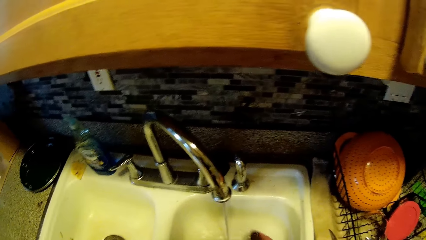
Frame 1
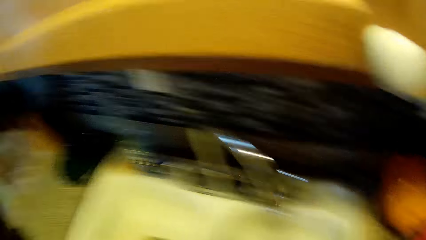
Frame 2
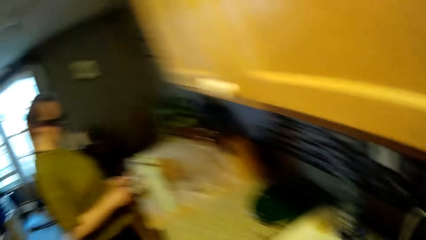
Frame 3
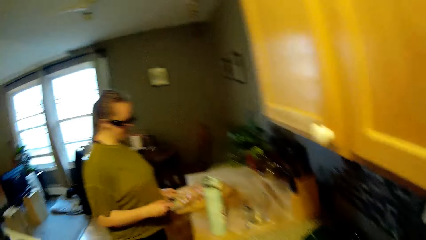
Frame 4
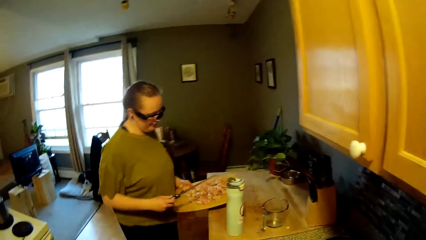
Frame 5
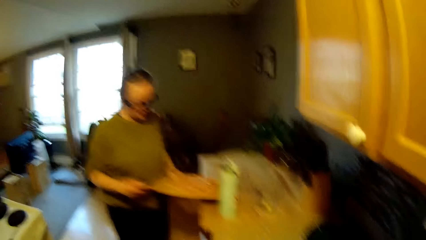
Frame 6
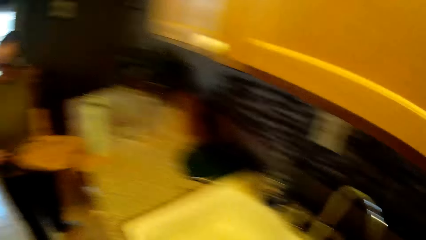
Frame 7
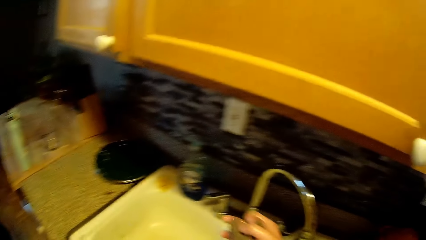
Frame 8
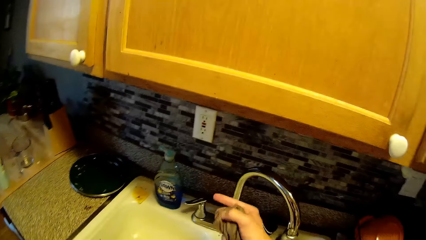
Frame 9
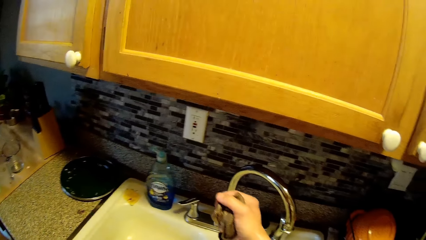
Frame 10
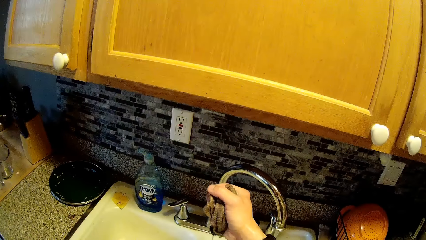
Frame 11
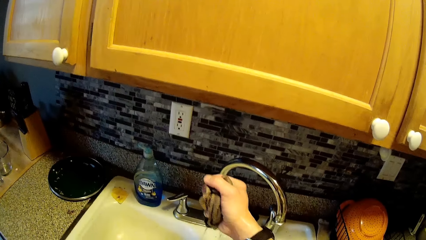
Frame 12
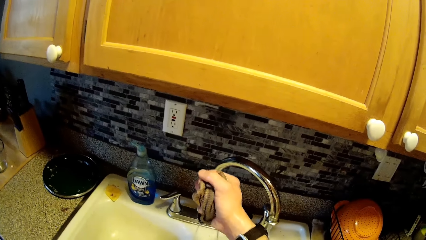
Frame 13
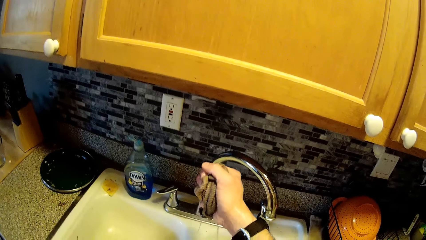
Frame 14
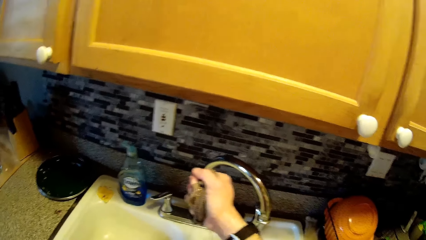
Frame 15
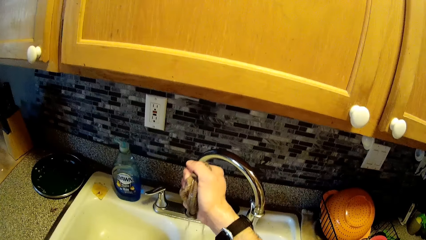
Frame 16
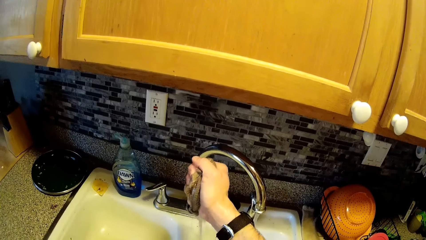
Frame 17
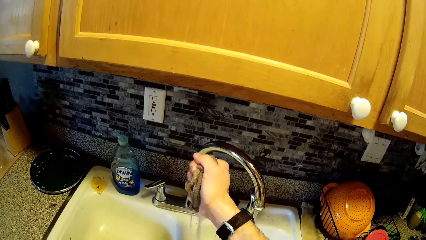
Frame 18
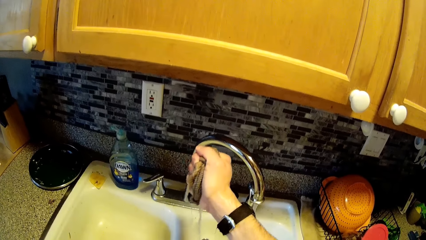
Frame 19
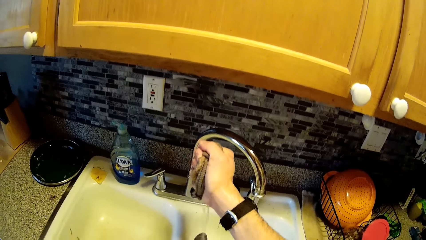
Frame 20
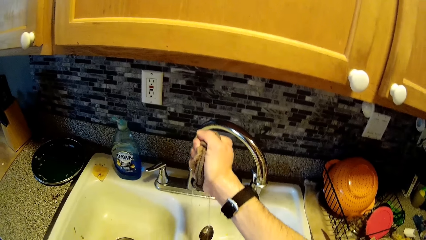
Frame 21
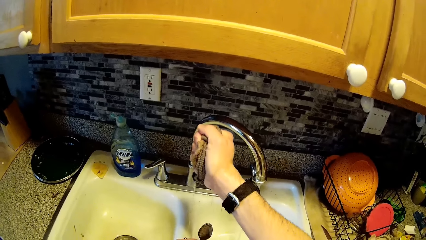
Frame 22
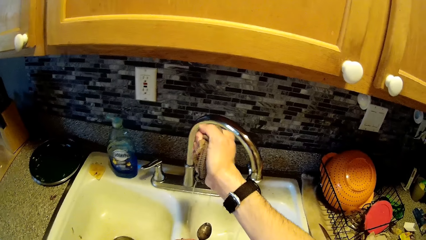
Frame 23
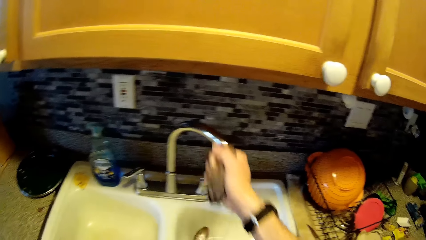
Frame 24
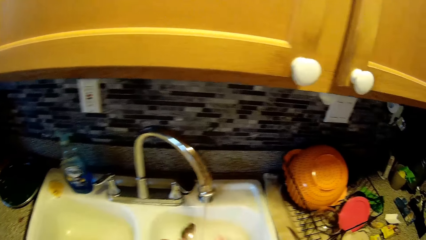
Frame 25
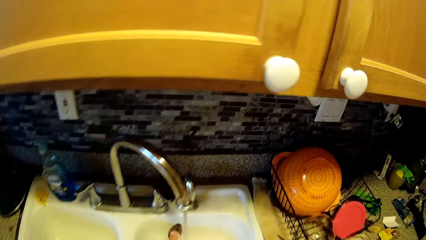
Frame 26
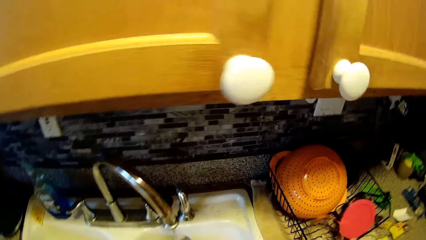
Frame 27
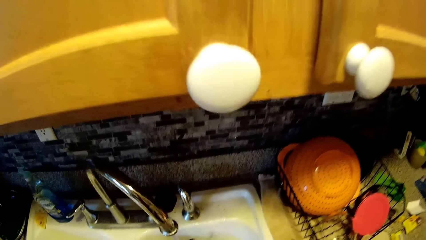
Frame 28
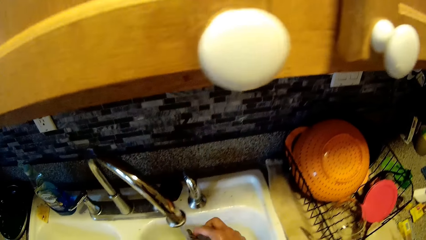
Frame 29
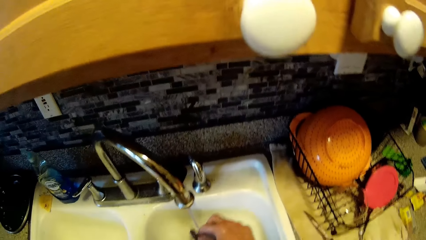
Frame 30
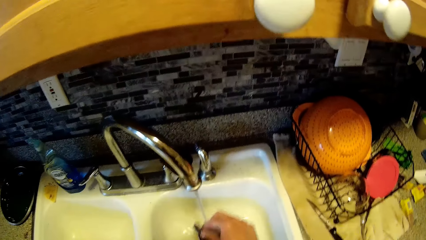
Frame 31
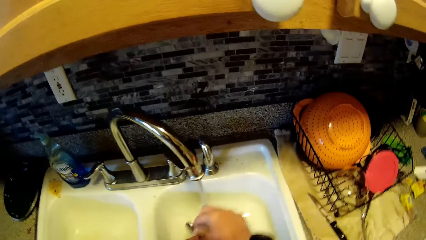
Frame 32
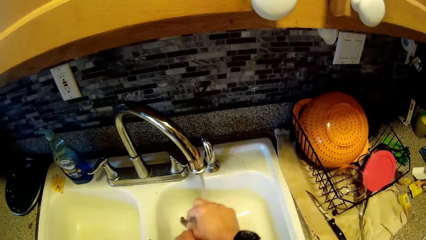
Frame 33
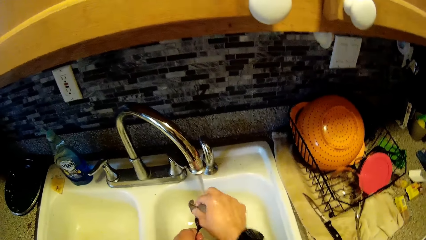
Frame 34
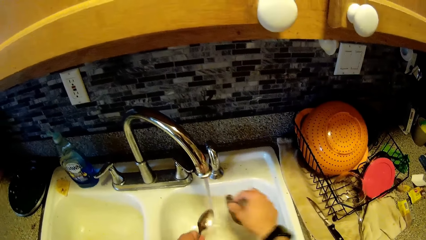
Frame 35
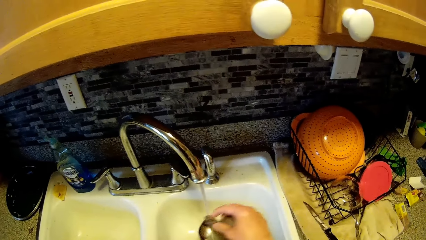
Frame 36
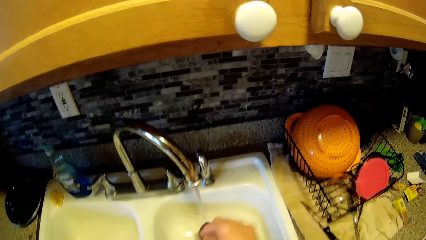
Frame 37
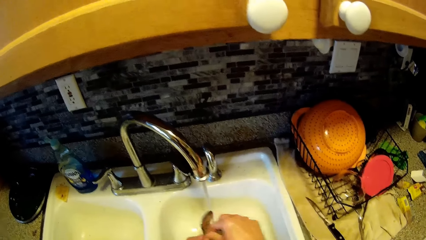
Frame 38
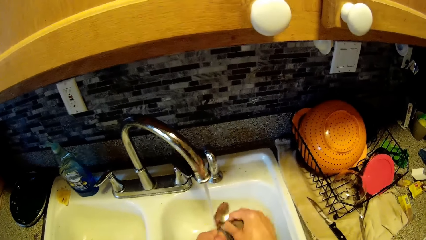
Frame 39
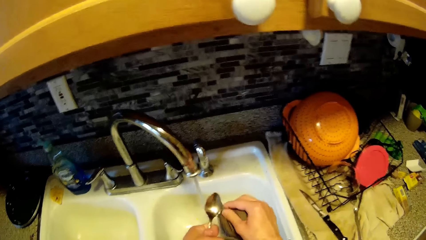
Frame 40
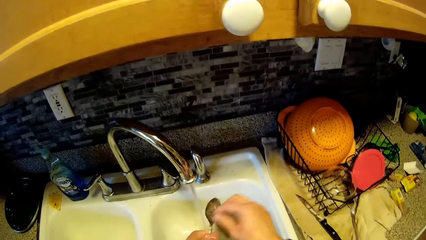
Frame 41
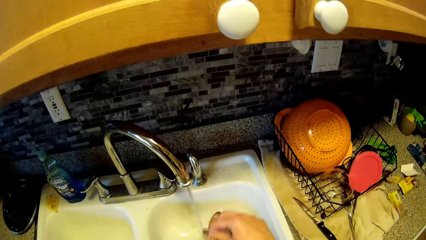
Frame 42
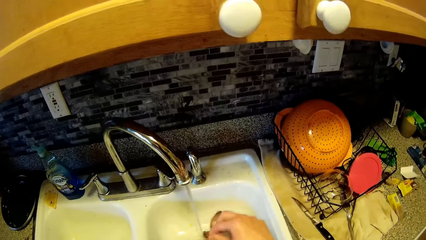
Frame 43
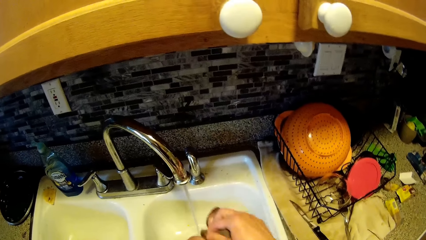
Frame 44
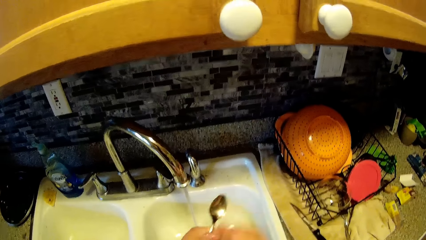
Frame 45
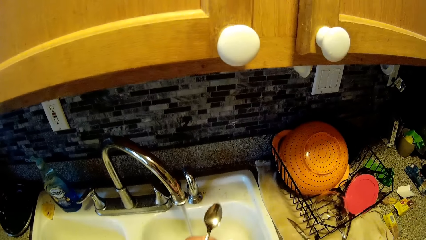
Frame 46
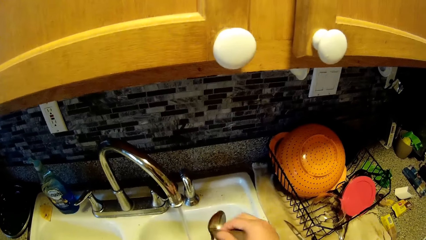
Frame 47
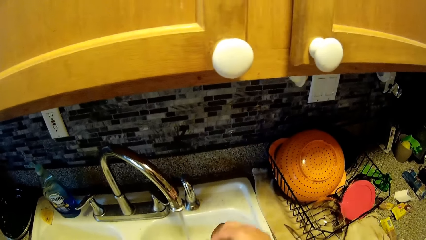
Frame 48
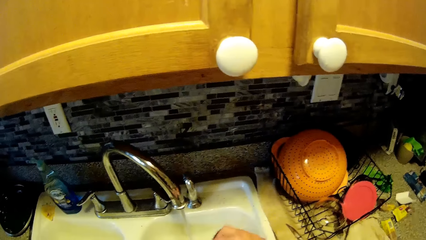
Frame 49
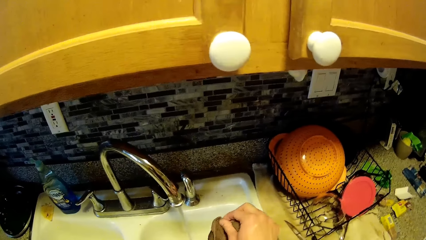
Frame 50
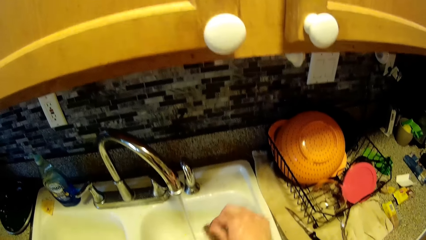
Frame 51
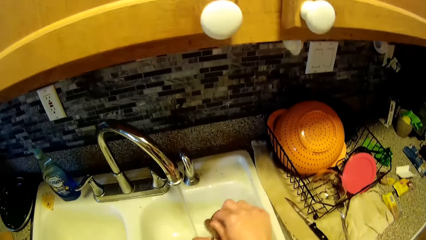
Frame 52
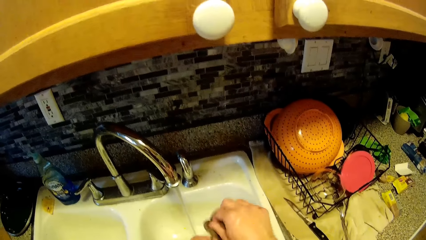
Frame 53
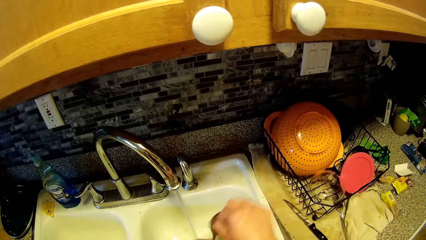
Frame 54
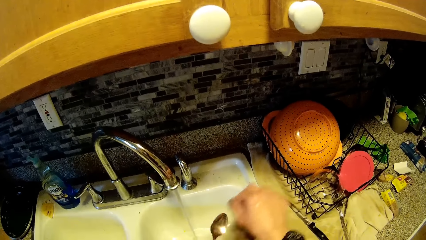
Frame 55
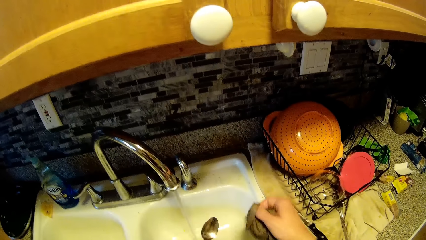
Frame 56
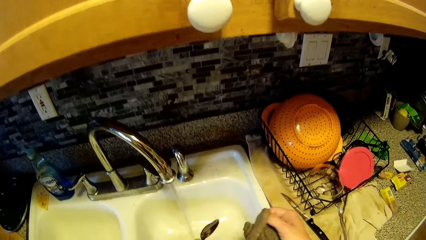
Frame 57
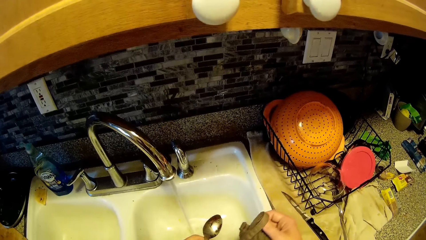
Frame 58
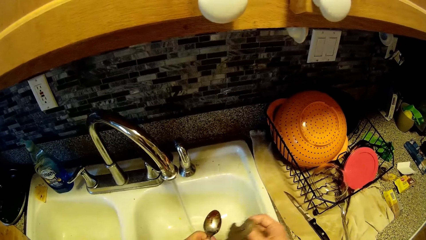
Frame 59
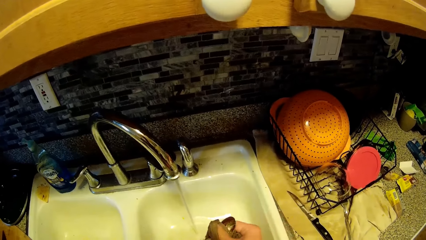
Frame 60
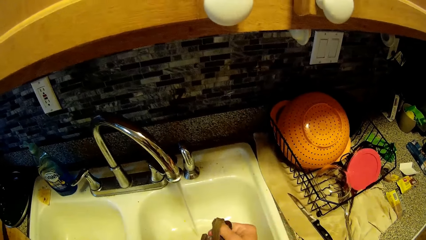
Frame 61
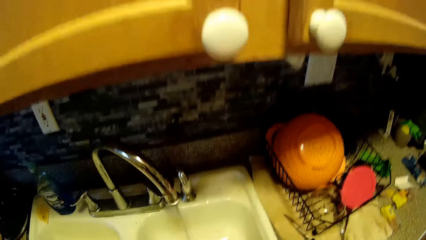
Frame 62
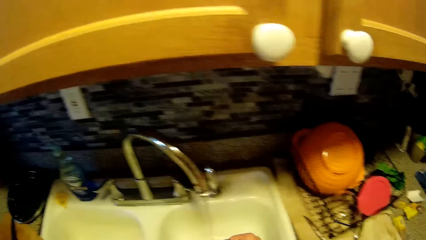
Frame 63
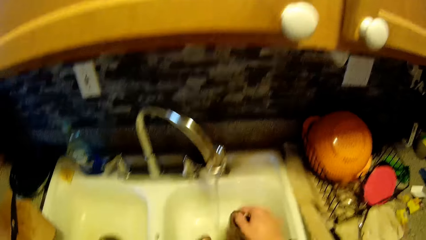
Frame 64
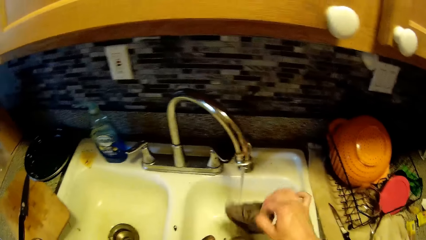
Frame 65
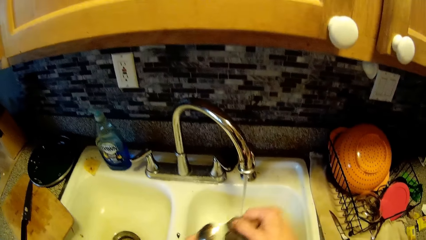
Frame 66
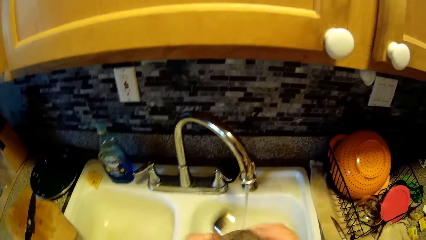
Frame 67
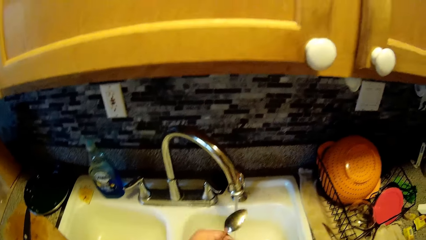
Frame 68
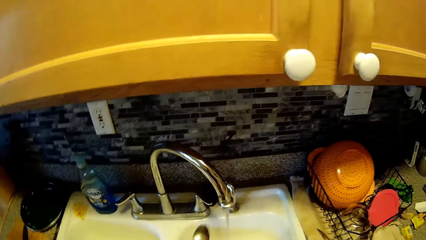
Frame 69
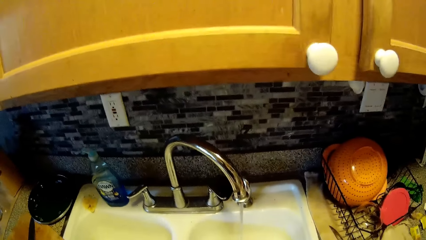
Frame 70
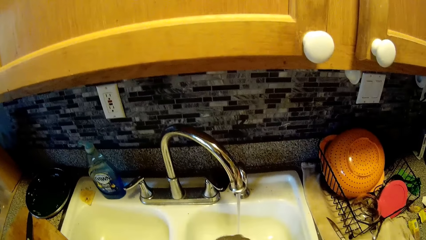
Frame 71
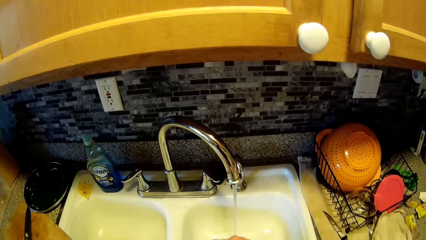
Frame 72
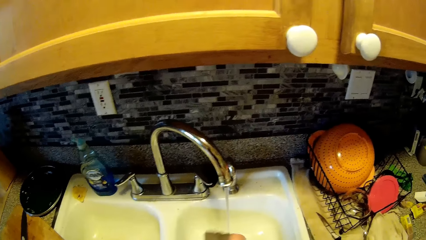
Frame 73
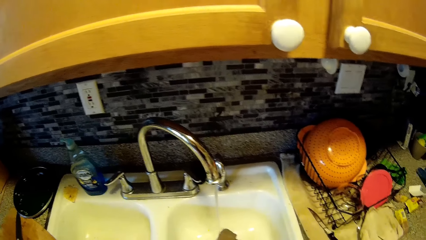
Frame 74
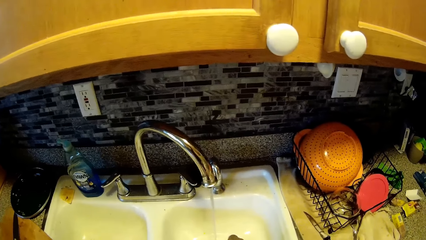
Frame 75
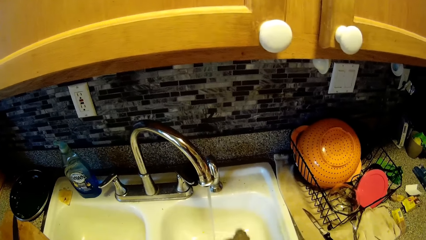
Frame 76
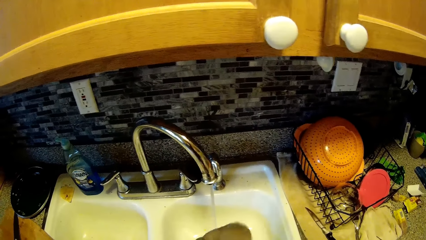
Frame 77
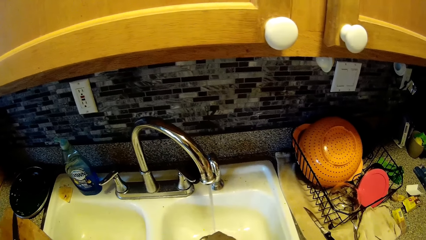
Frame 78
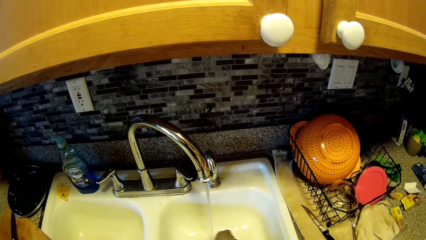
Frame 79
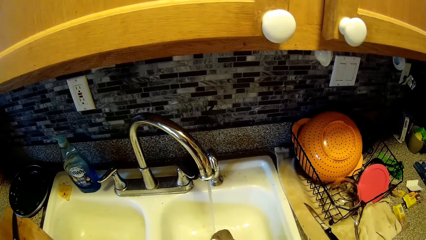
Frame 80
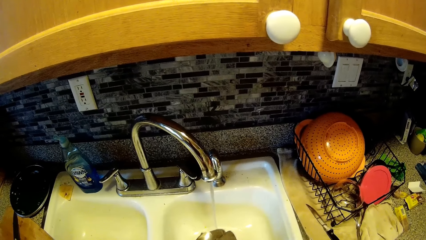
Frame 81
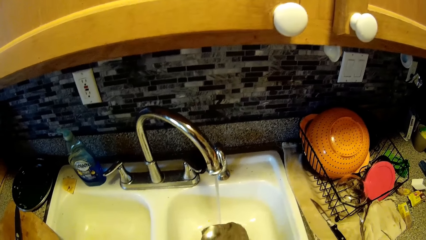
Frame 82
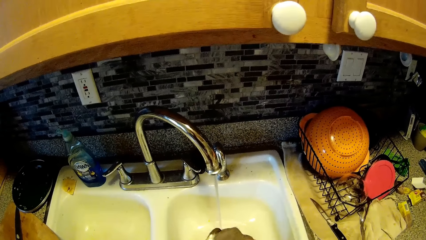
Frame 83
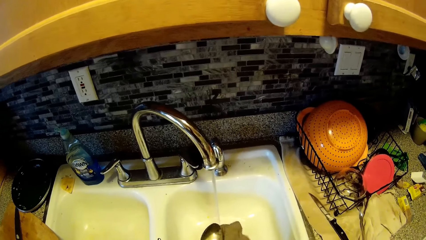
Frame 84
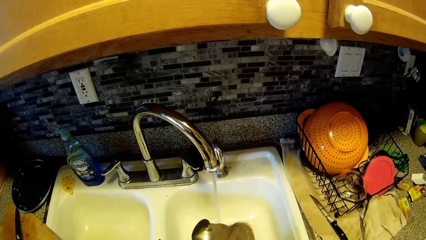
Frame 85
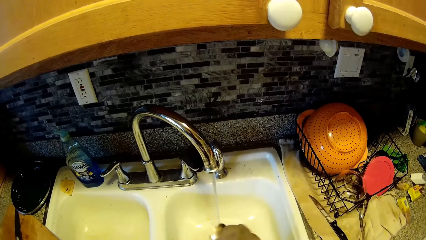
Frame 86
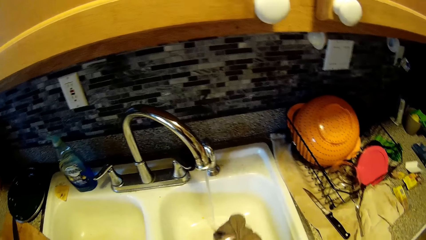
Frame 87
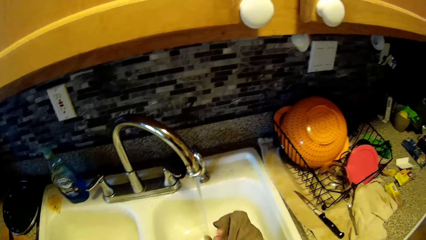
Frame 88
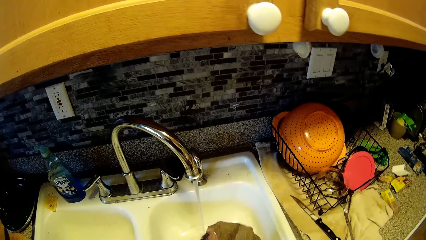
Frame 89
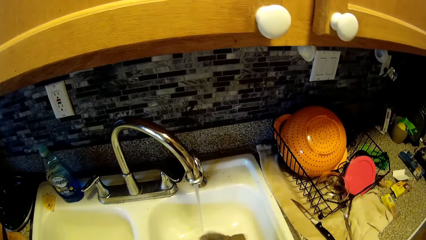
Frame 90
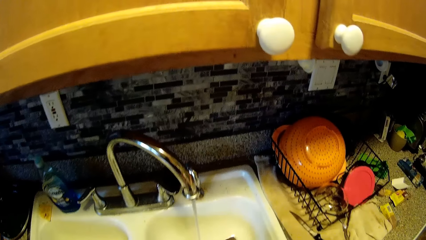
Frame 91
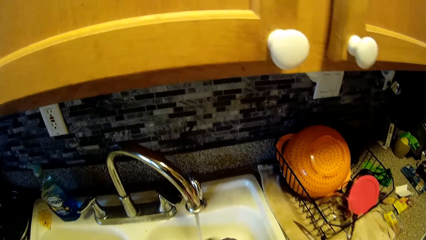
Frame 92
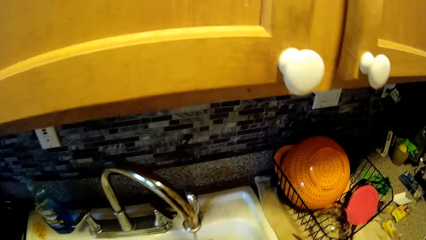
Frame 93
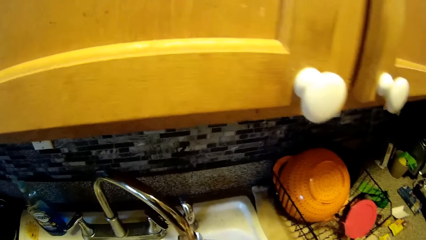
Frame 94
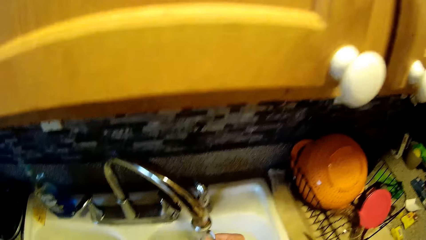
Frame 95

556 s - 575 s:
A woman picks up a chopping board from the sink countertop with her left hand. She holds a knife with her right hand. The woman holds the chopping board. The camera wearer squeezes the sponge or towel in the sink with his right hand. He washes the spoon in the sink with the sponge in his right hand.
